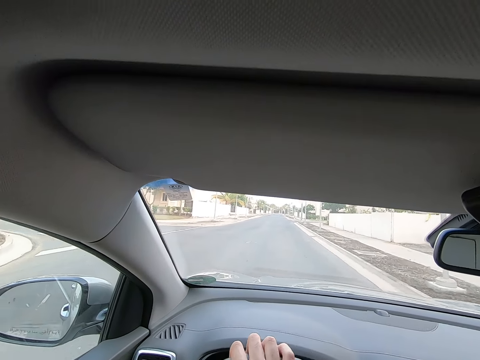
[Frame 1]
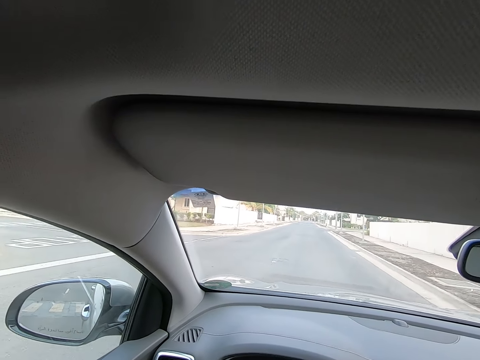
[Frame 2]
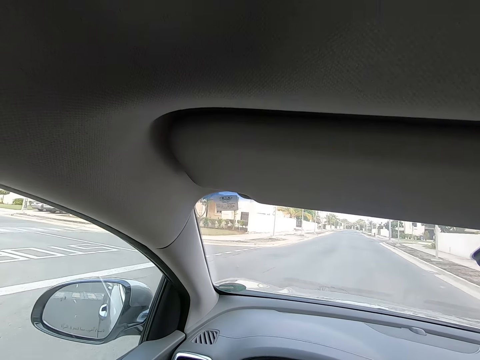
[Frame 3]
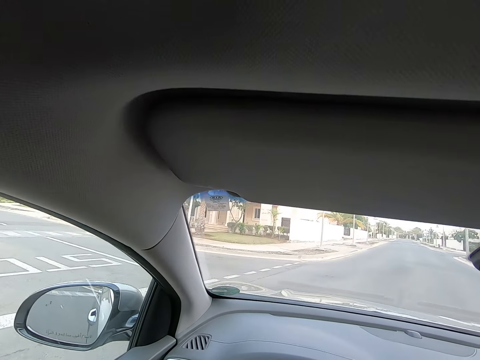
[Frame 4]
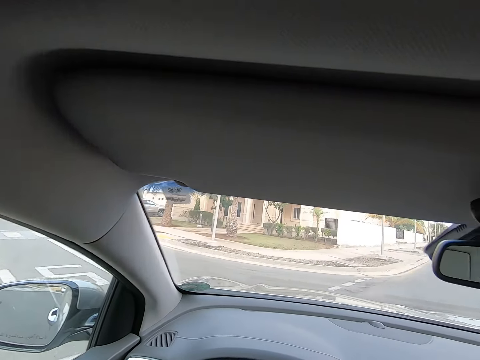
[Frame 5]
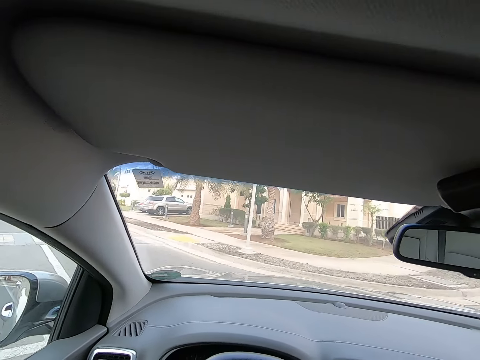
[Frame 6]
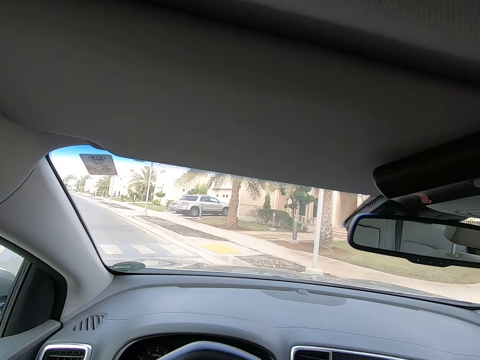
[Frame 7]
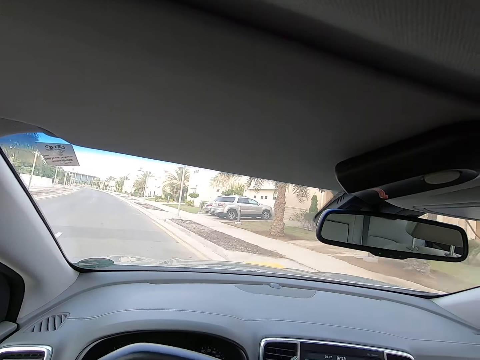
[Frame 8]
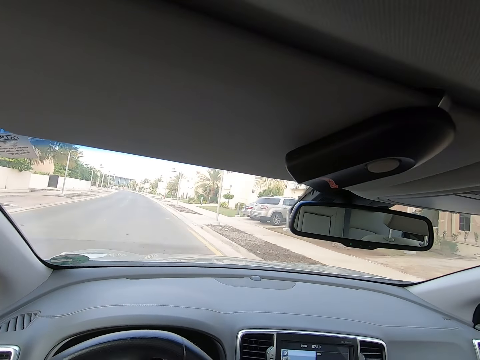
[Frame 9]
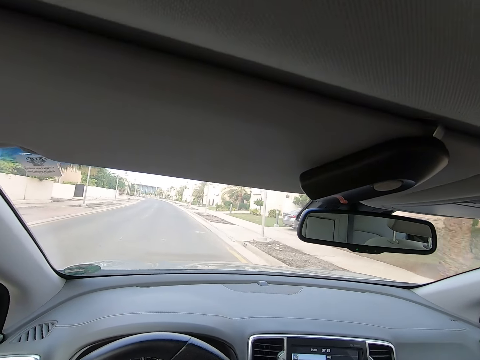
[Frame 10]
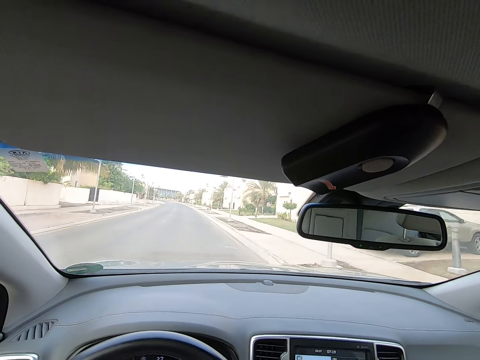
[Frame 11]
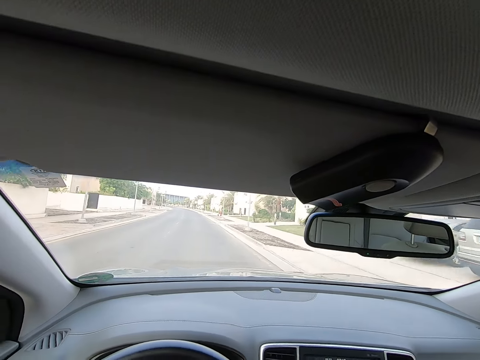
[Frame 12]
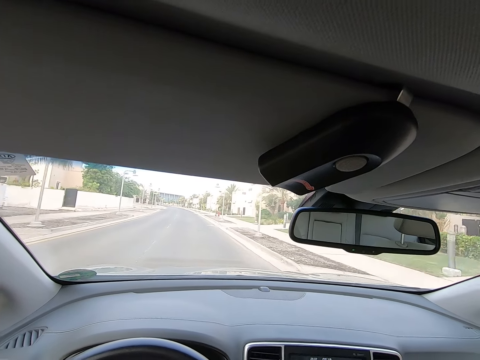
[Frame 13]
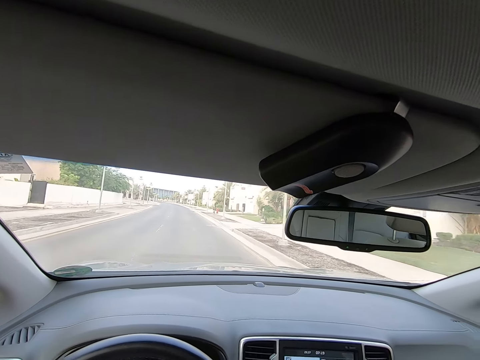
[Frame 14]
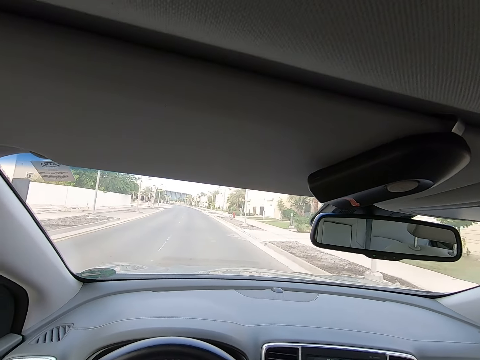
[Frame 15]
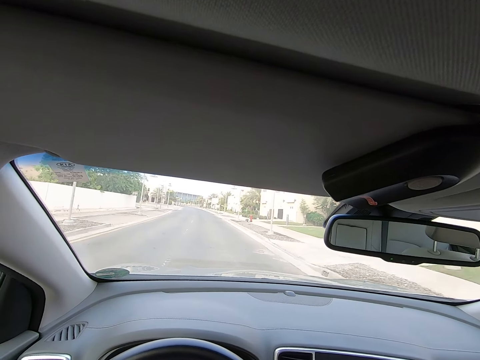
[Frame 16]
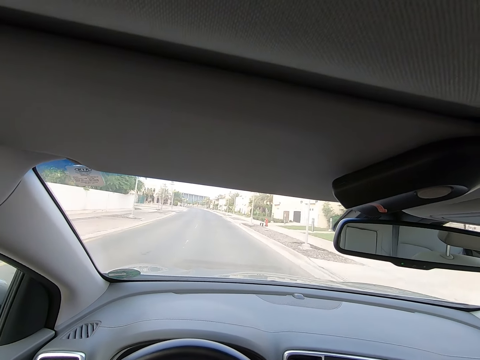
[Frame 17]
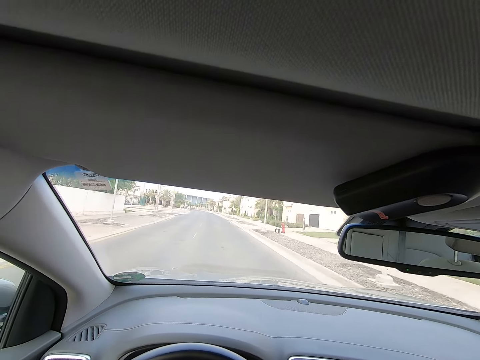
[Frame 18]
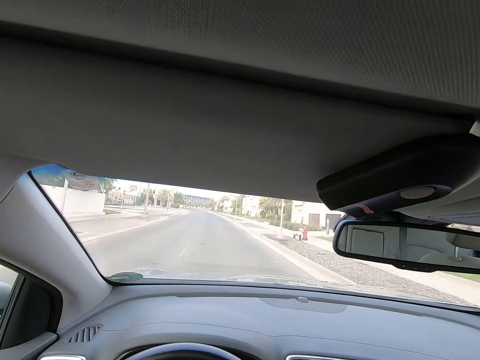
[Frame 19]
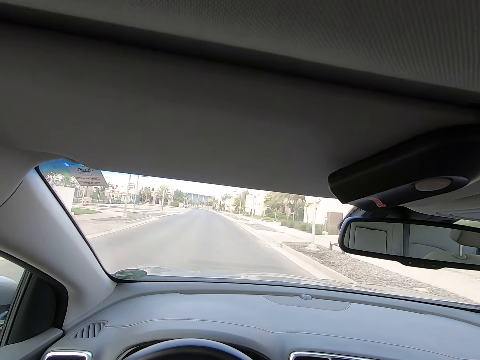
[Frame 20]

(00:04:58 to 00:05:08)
The camera wearer turns left on the road. They drive the car forward on the road.

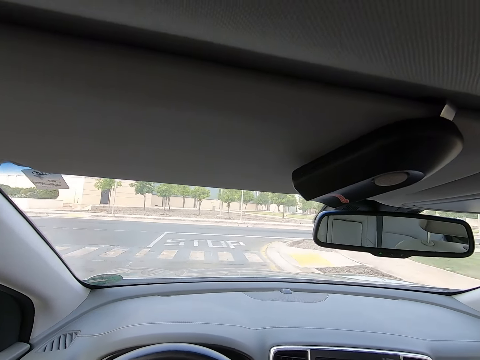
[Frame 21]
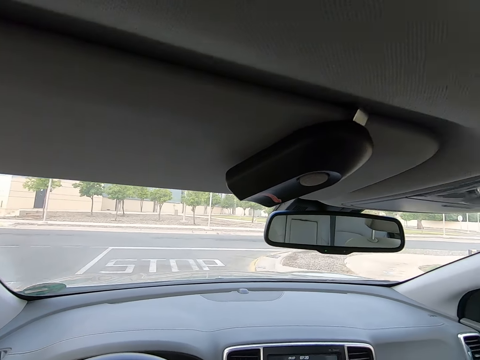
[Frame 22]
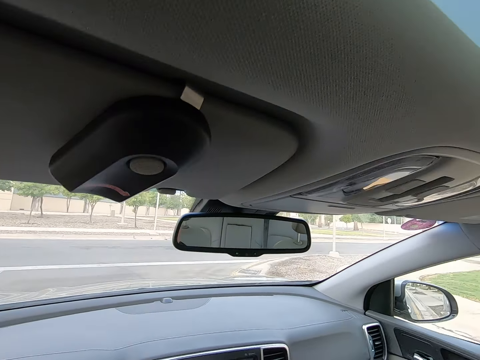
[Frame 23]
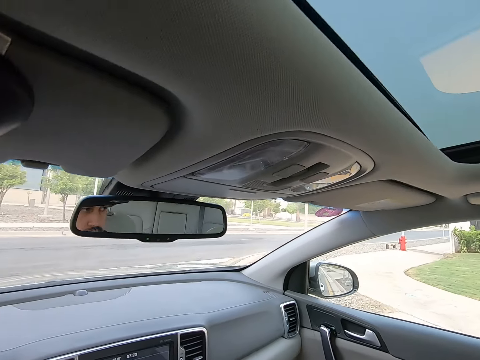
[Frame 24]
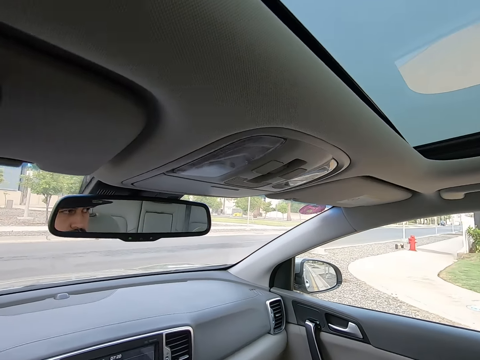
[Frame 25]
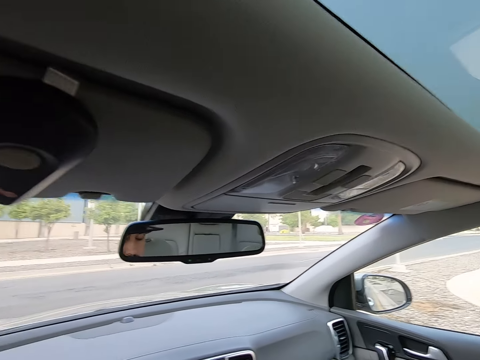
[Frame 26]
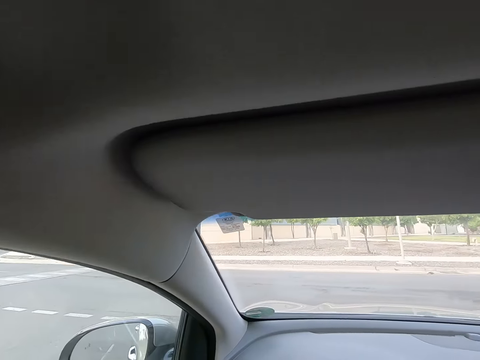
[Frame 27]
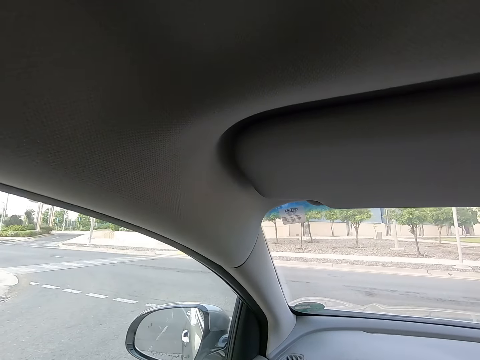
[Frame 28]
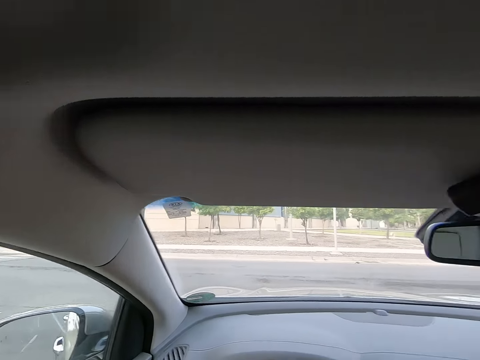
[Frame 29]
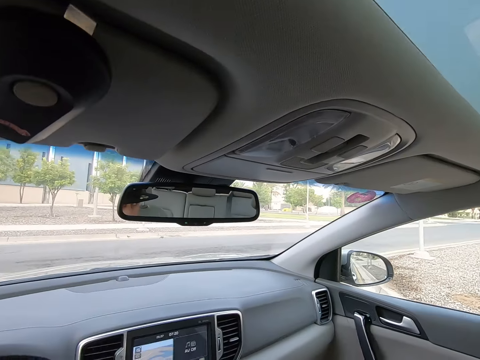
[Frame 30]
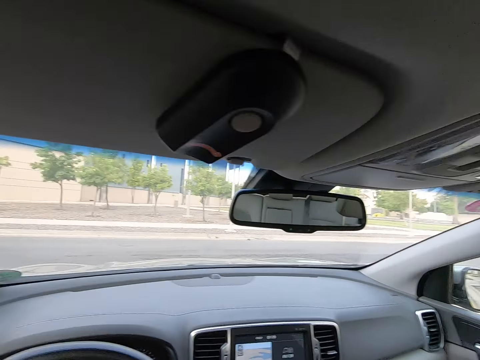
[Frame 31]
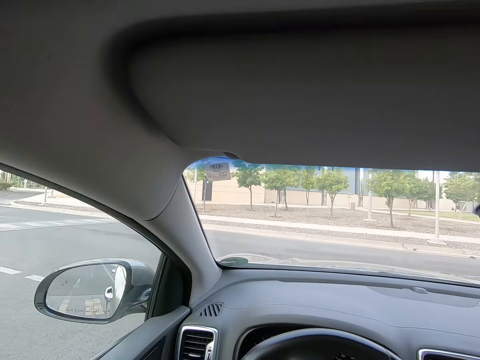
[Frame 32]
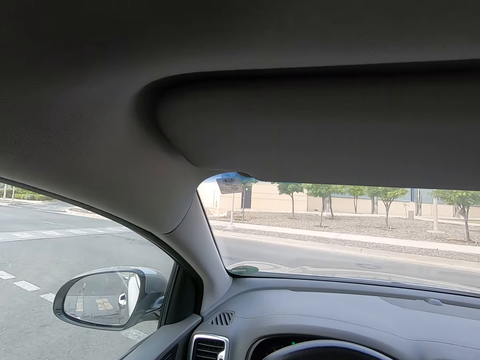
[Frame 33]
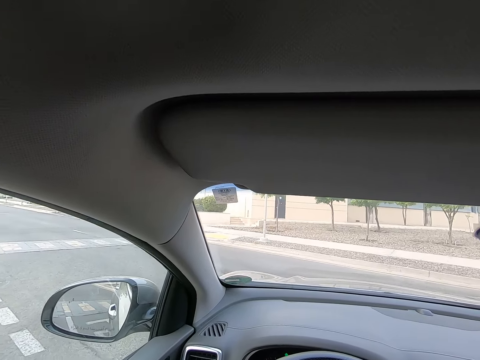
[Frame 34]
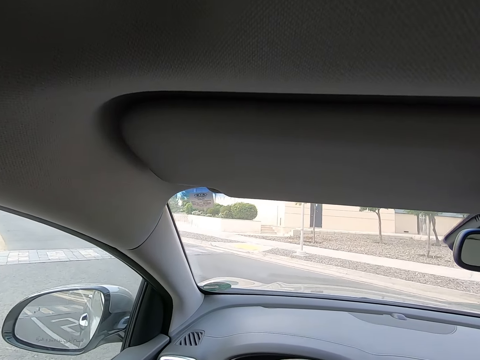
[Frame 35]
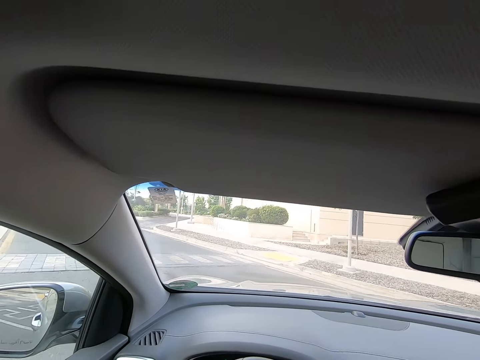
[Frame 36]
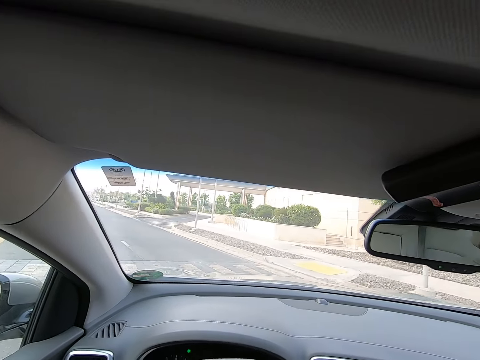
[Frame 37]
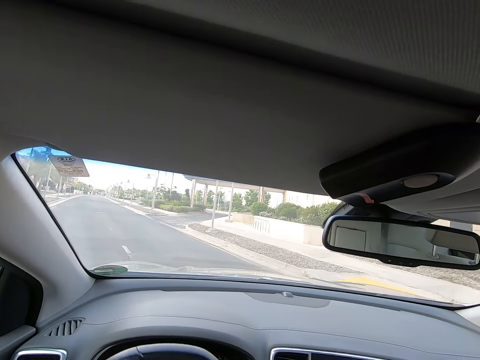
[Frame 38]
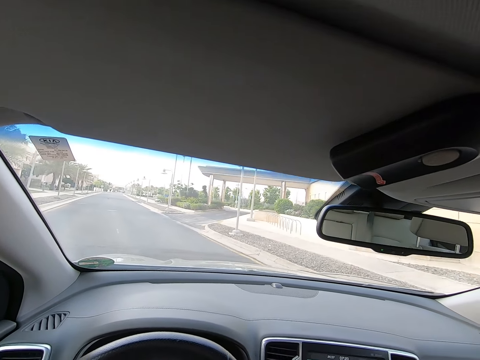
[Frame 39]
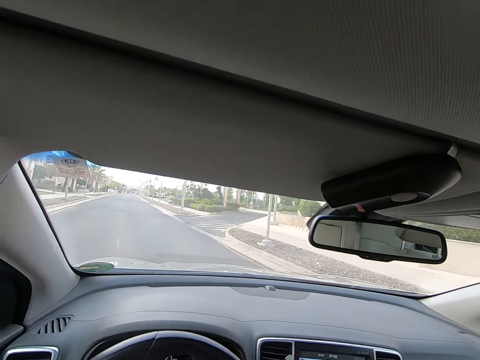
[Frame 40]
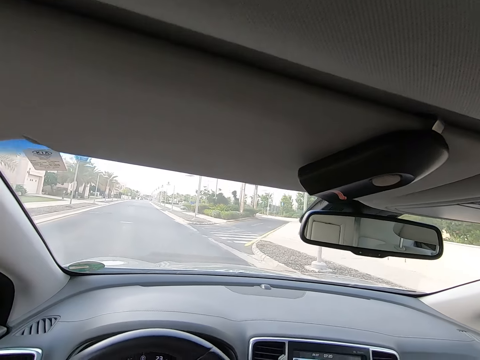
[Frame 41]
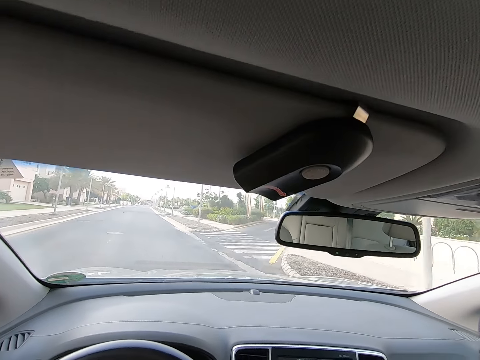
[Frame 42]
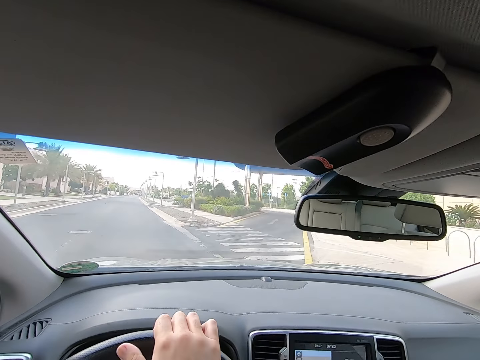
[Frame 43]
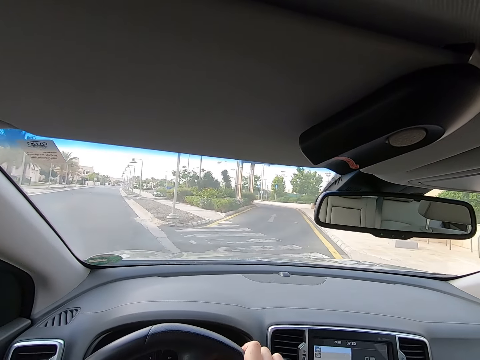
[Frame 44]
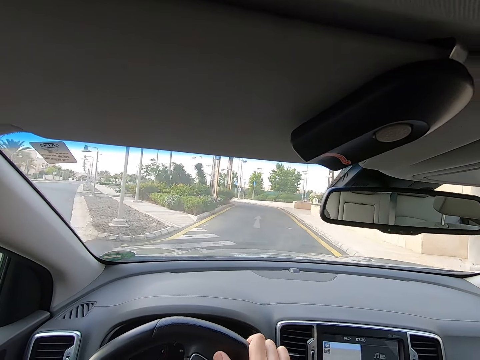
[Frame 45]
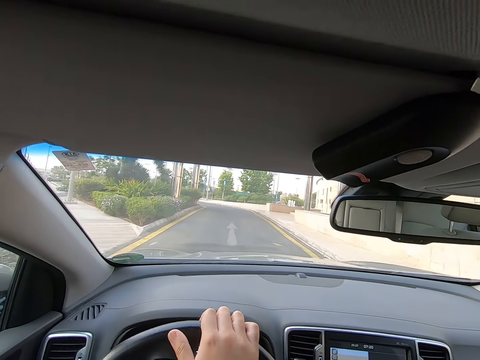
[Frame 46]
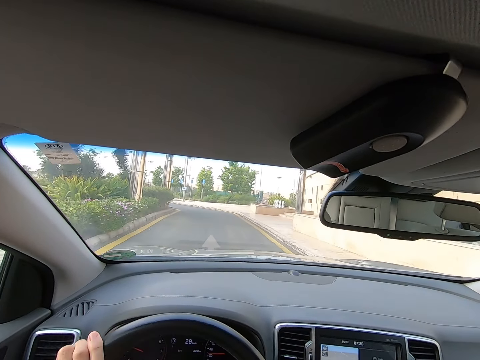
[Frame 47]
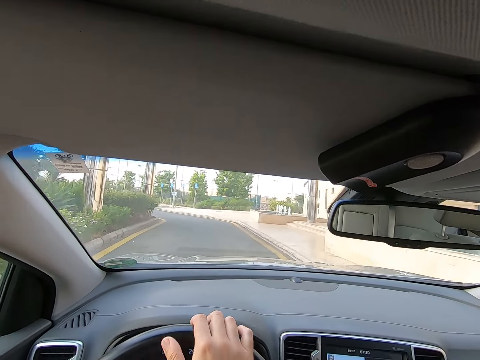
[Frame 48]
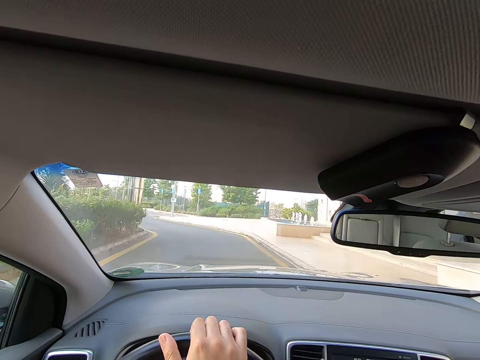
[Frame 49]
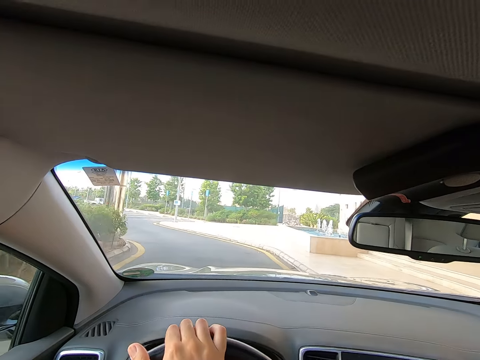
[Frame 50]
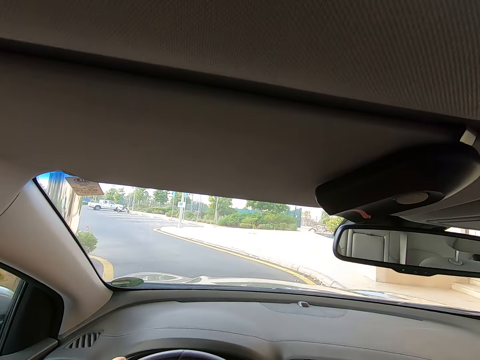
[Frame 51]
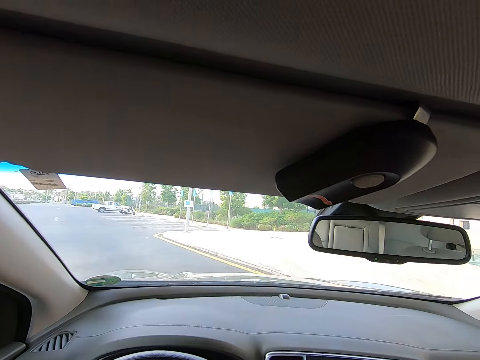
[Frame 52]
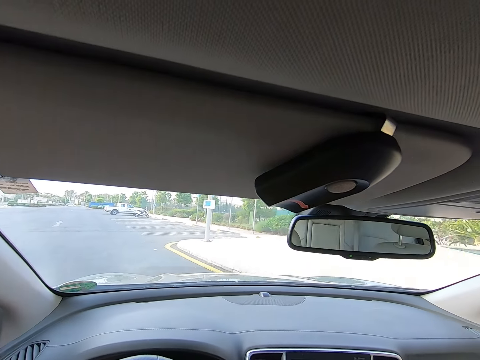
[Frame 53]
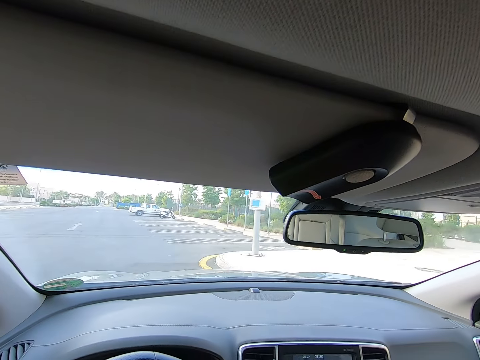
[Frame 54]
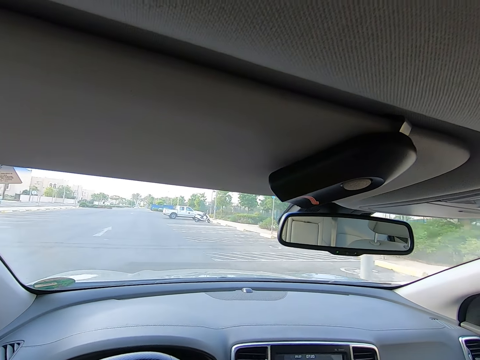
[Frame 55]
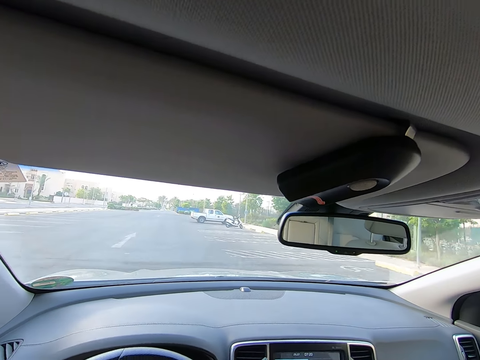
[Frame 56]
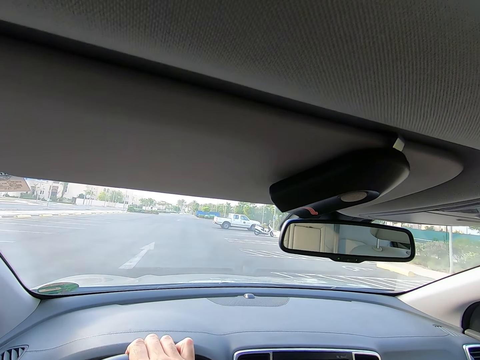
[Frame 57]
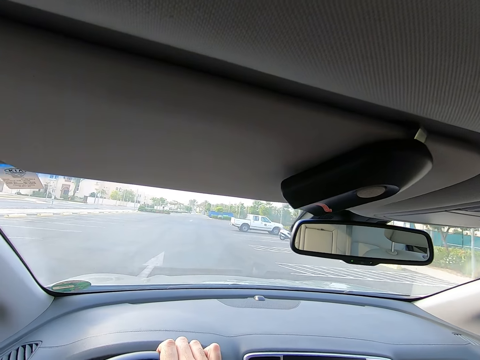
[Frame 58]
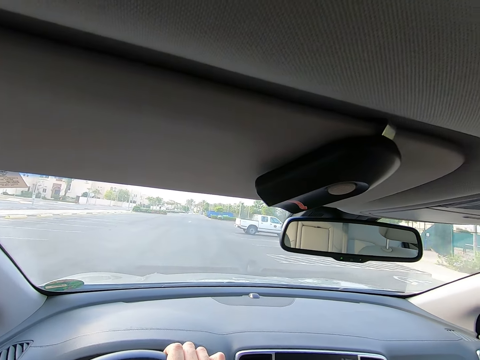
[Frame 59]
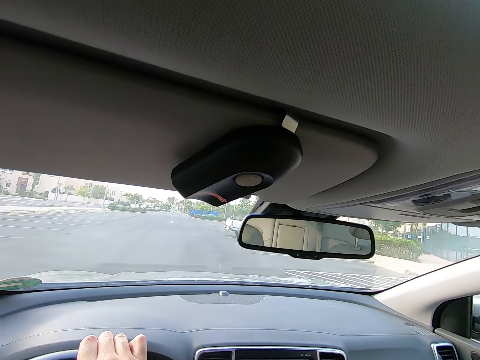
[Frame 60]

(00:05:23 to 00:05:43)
The camera wearer stops the car. They look around the road. They drive to the left, turn right on the road, and drive the car on the road. They drive to the right. They drive to the left. They drive the car forward in the parking space.
